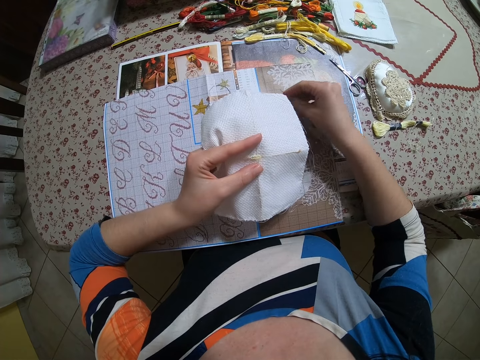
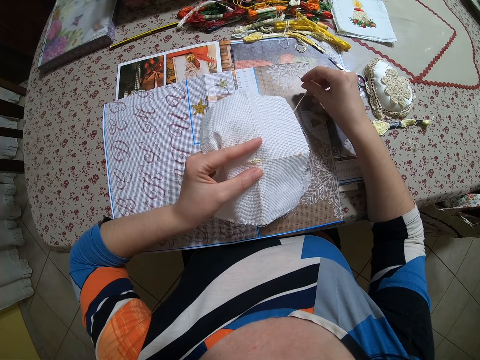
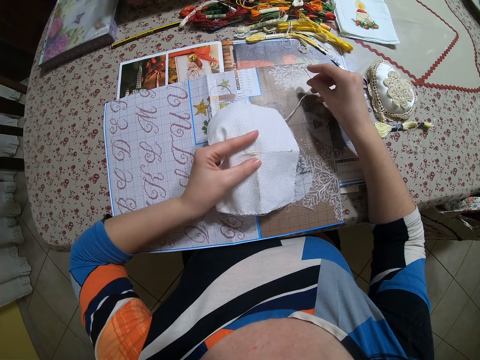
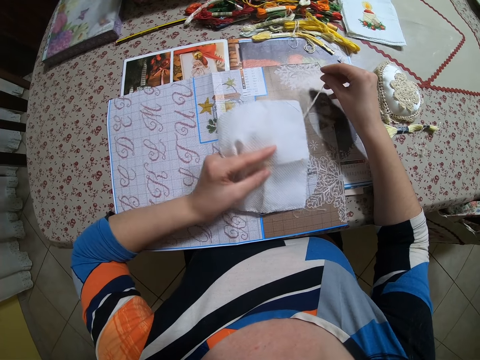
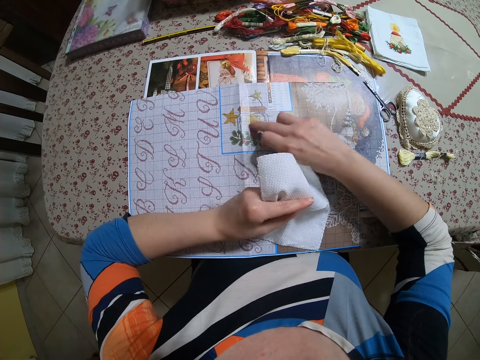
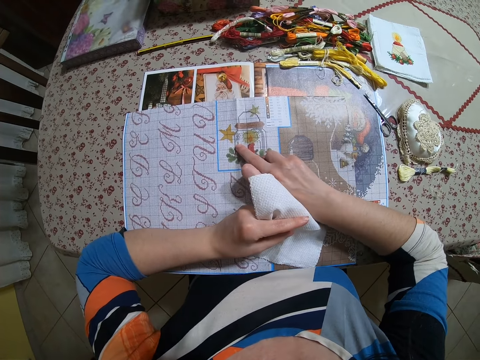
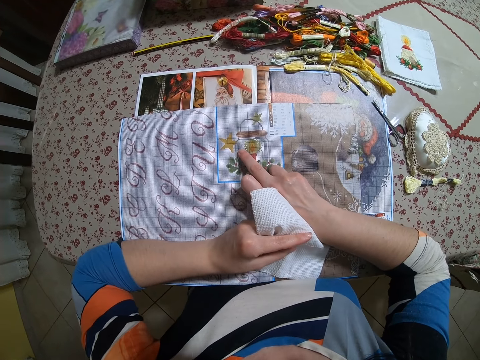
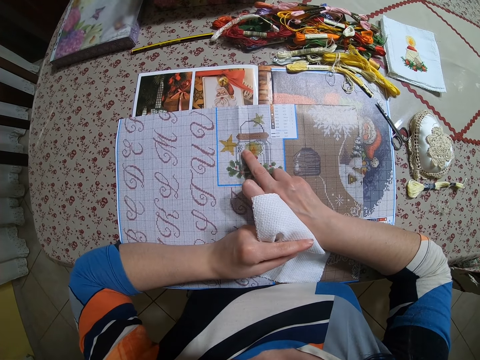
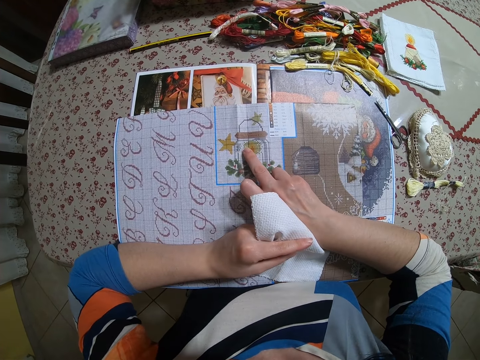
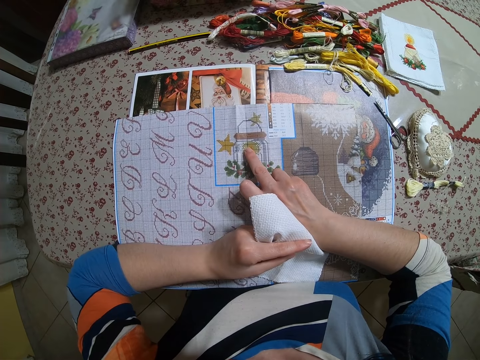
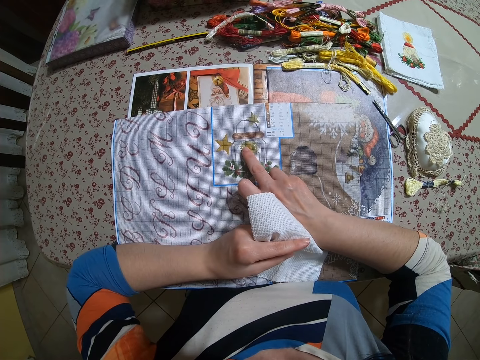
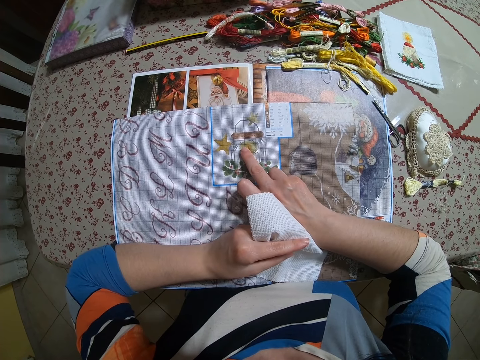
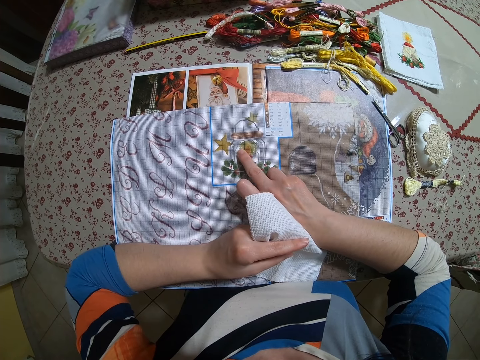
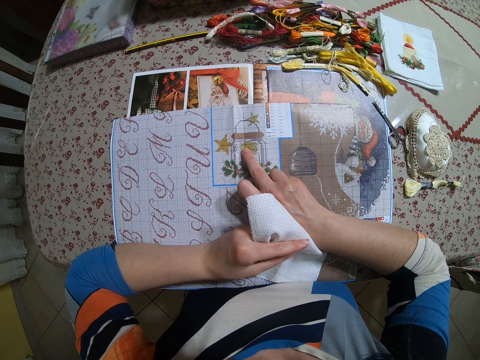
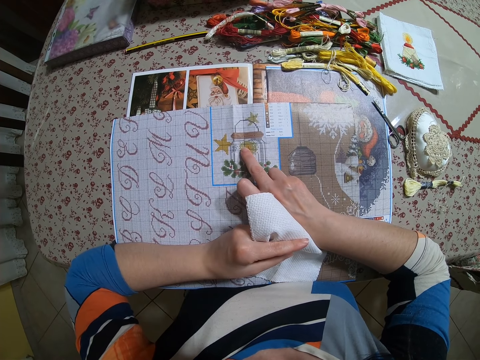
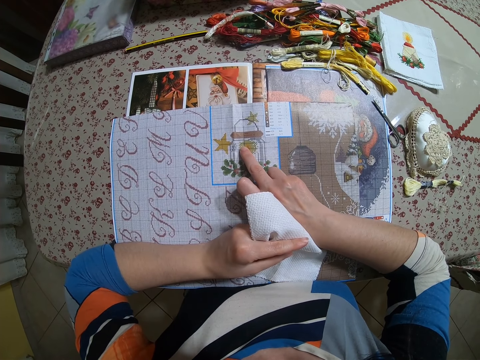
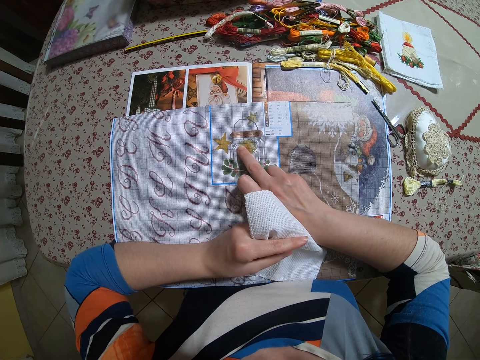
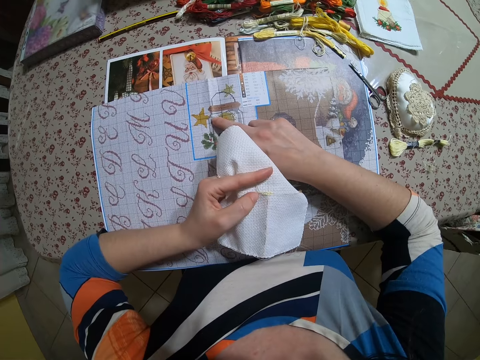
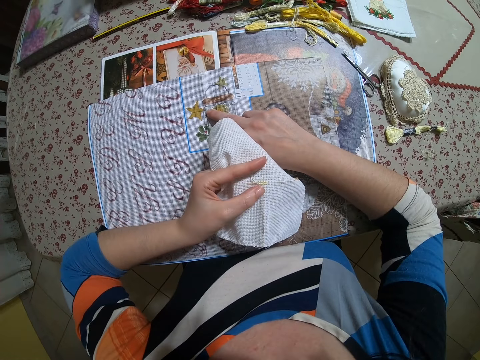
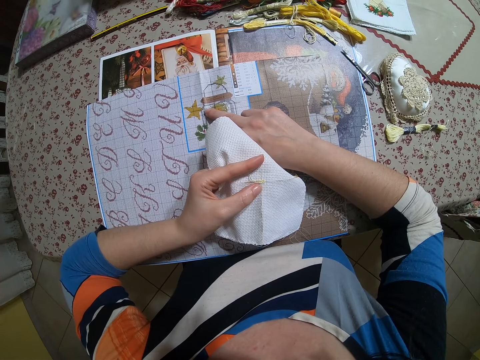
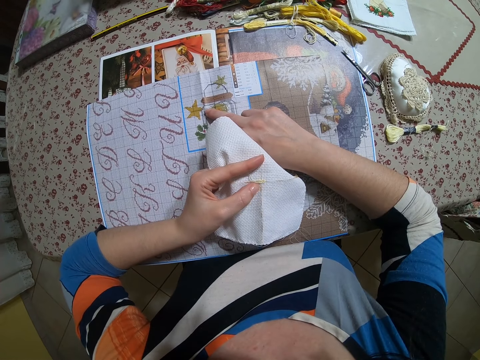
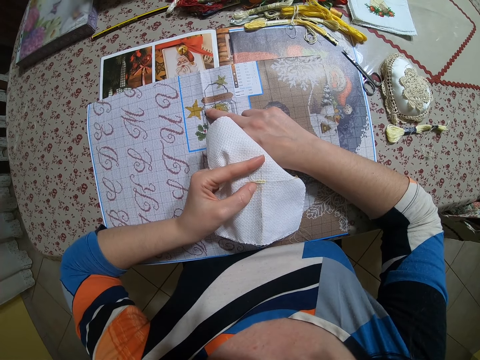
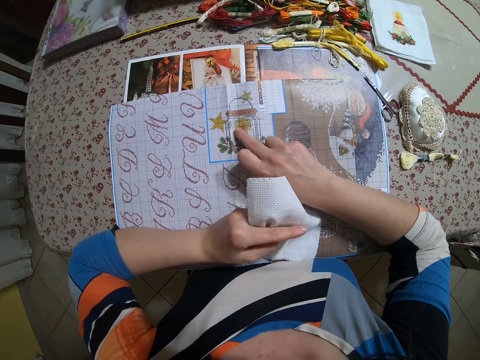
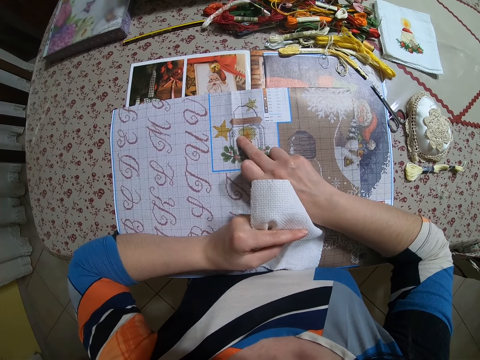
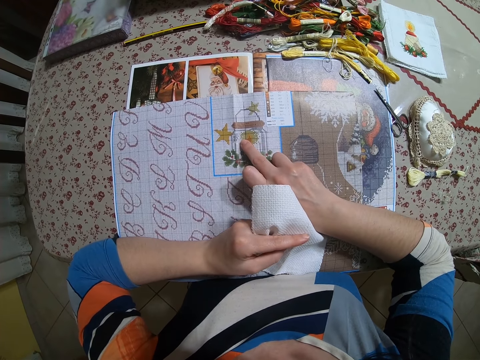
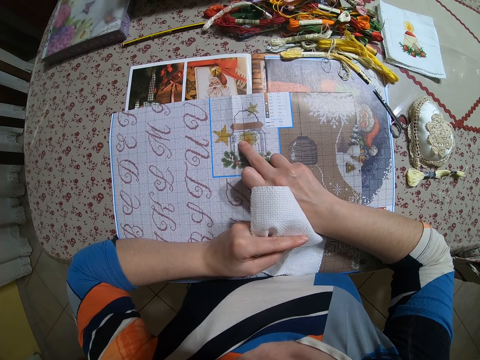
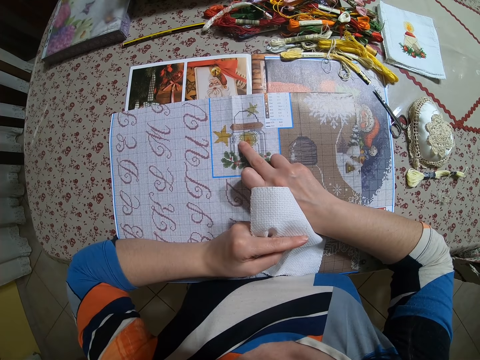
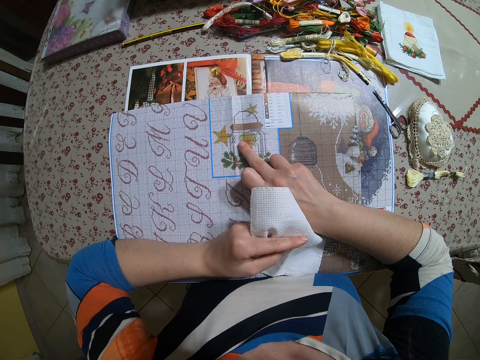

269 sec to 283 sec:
The camera wearer touches the table mat with her right hand. She points the paper down.

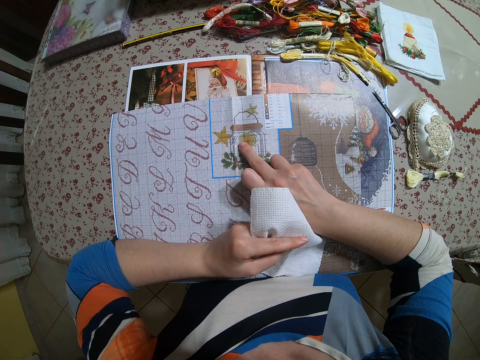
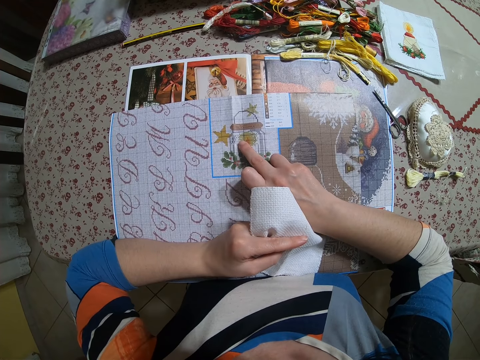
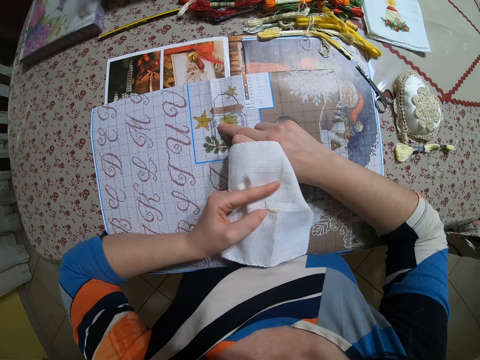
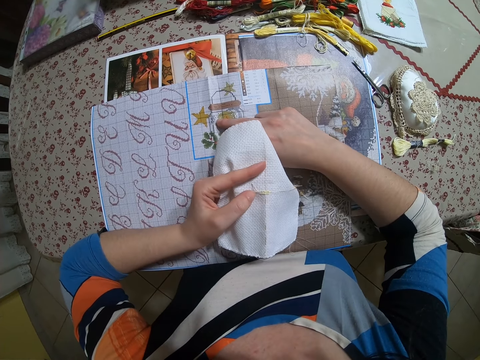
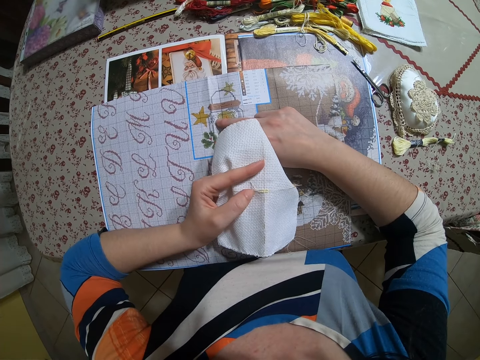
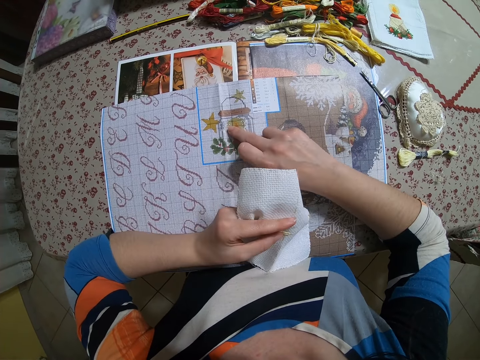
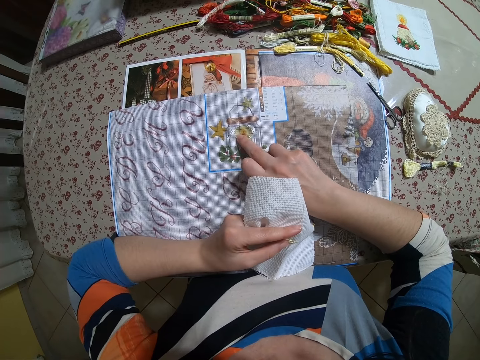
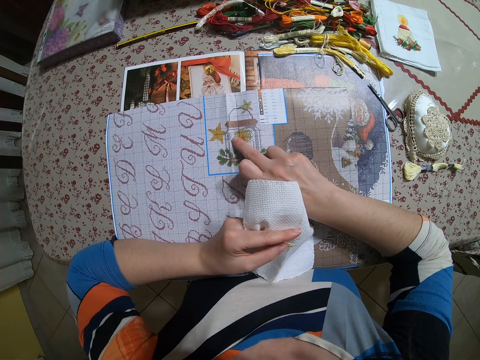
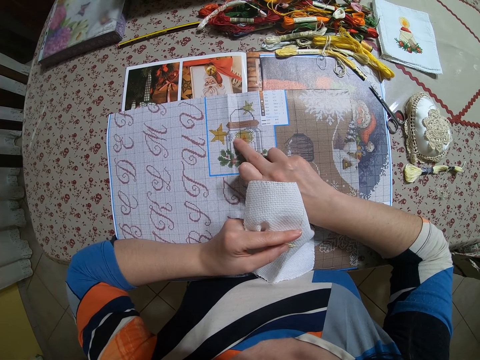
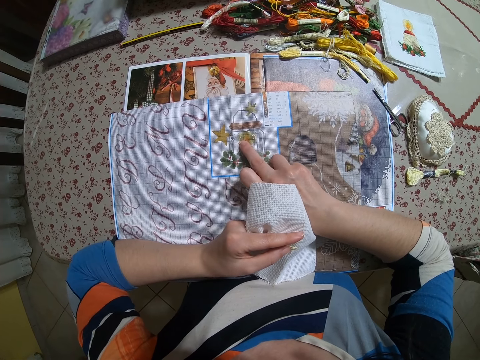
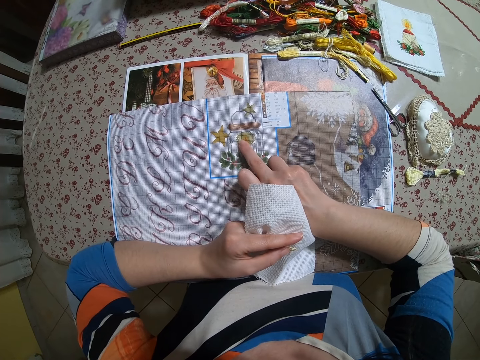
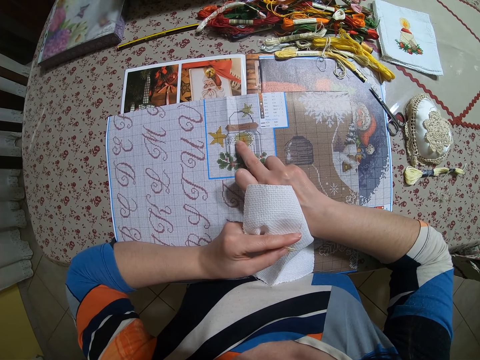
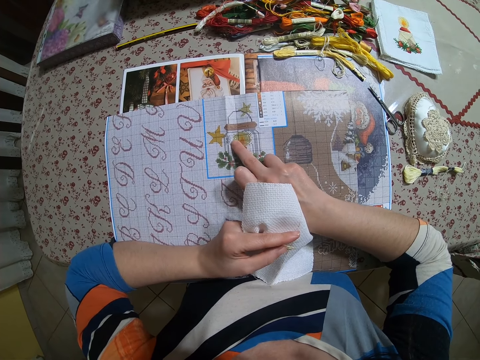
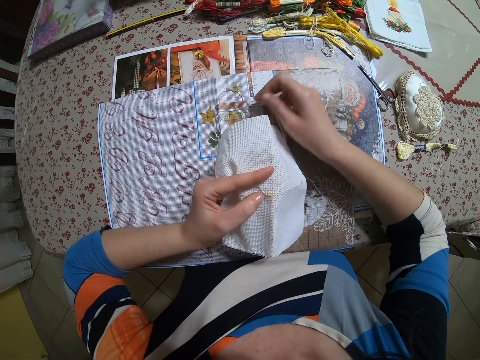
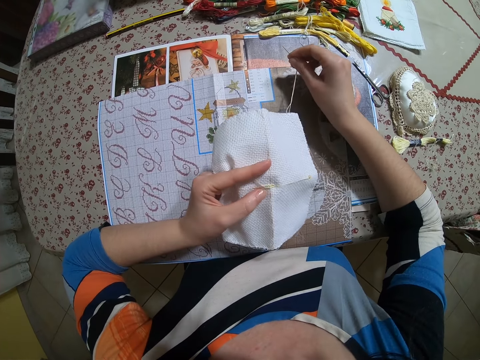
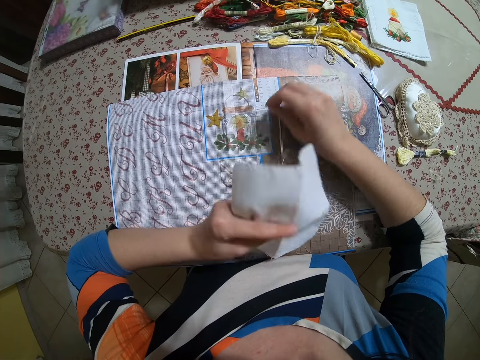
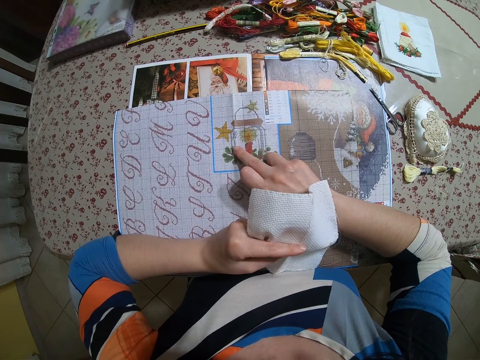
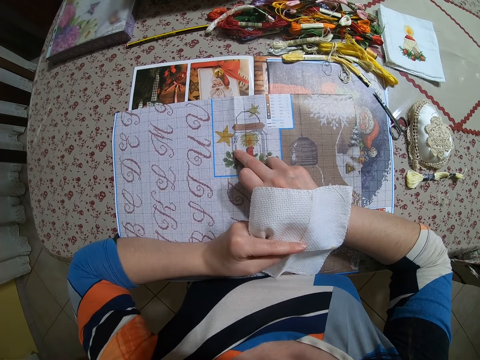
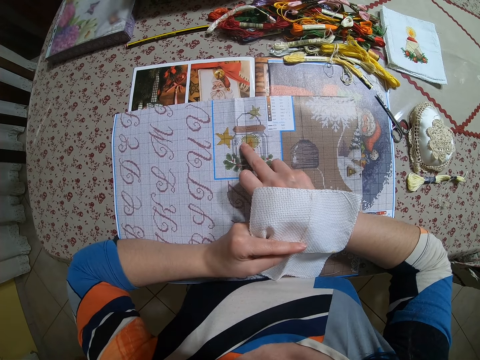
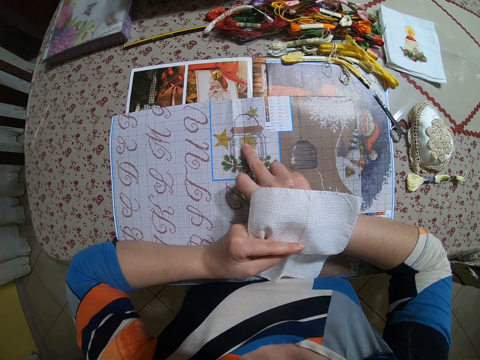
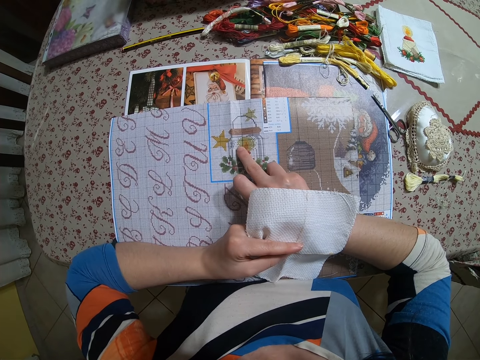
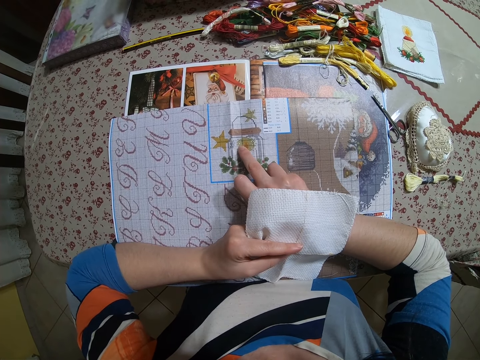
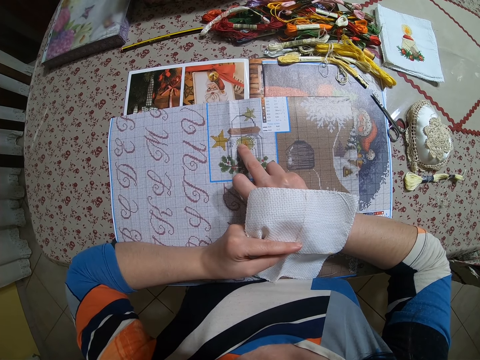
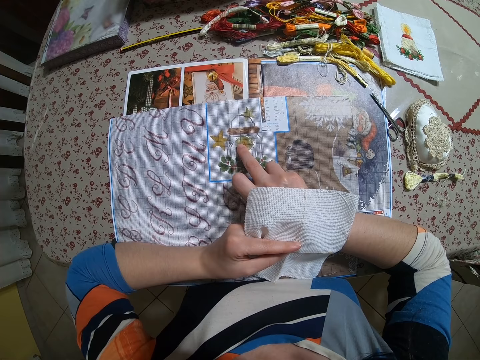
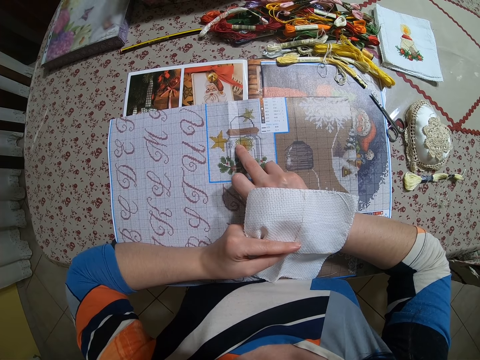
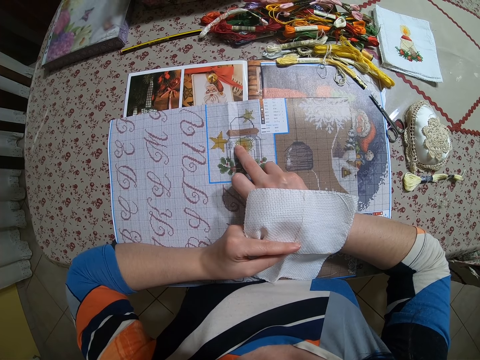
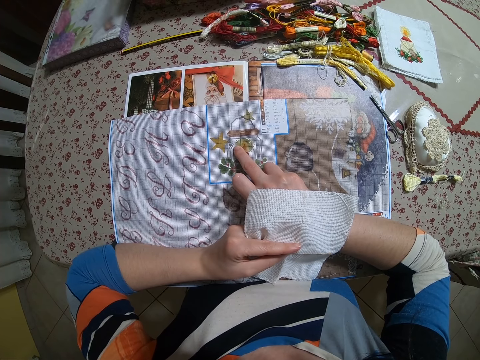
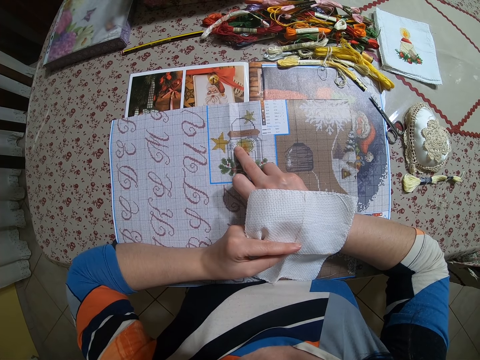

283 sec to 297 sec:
The camera wearer points at a pattern on the paper. She holds a thread on the right hand. She pulls the thread in the paper in her left hand with her right hand. She puts her right hand on the paper on the bed. She points at the pattern on the paper.
